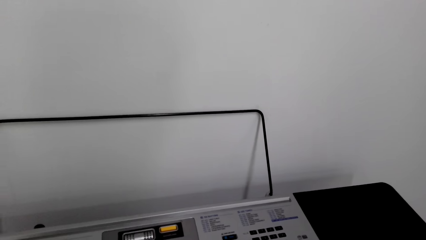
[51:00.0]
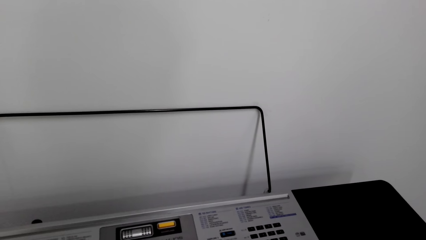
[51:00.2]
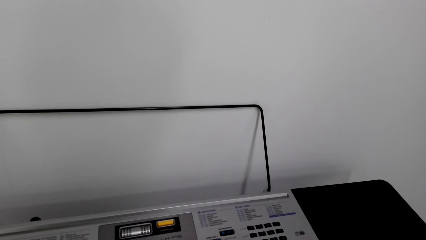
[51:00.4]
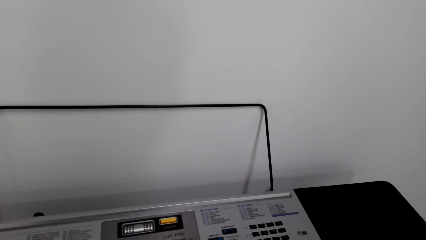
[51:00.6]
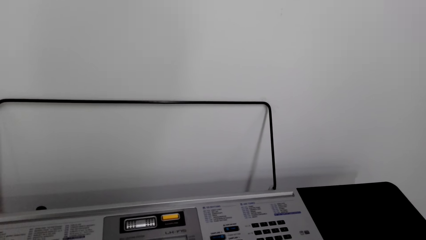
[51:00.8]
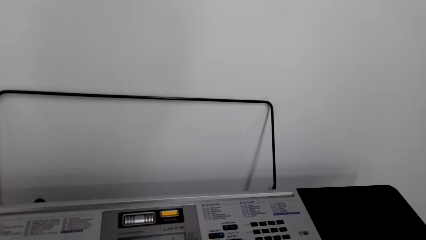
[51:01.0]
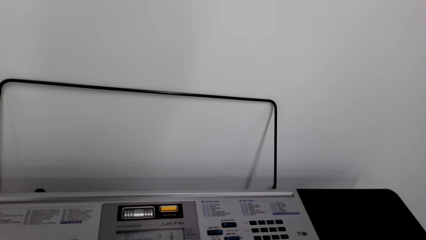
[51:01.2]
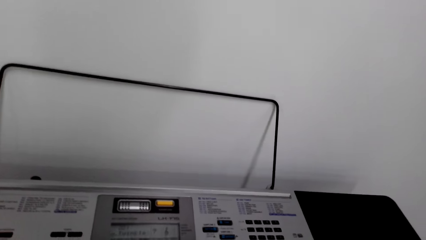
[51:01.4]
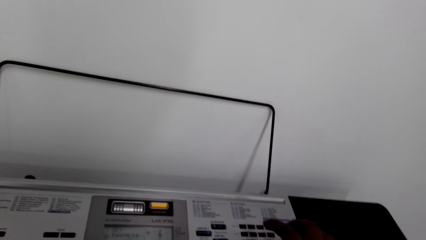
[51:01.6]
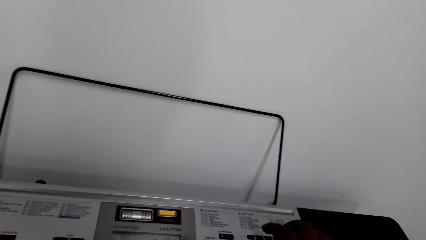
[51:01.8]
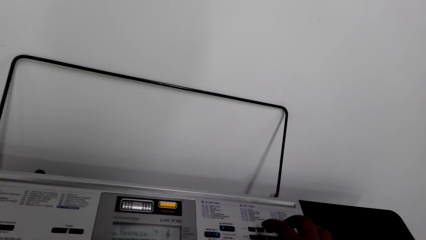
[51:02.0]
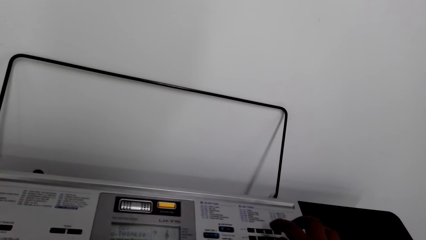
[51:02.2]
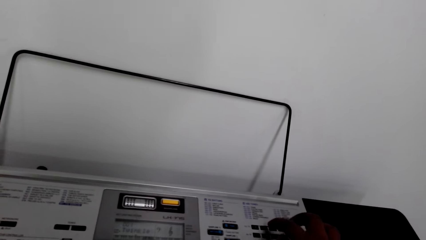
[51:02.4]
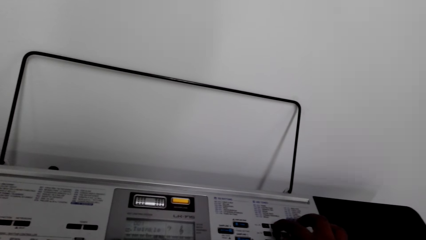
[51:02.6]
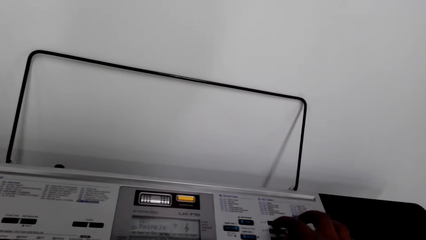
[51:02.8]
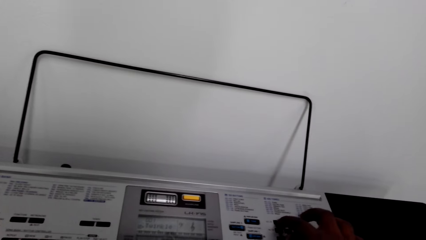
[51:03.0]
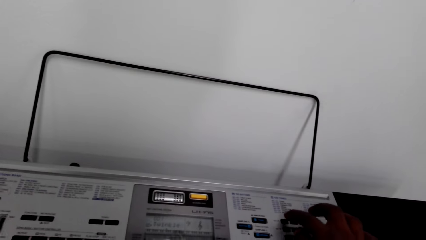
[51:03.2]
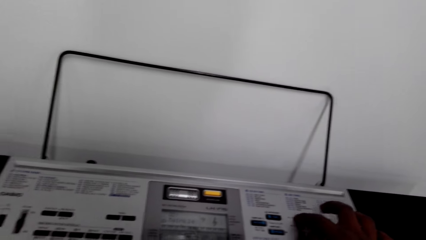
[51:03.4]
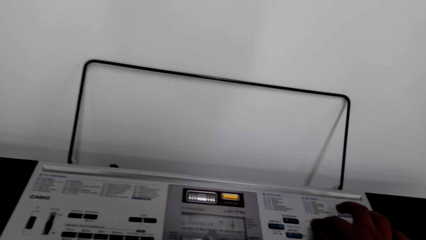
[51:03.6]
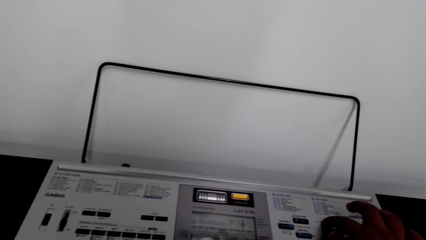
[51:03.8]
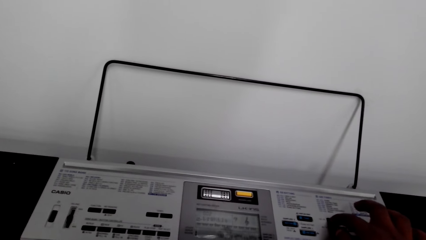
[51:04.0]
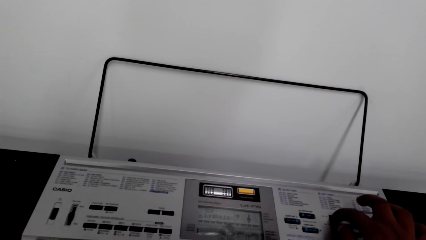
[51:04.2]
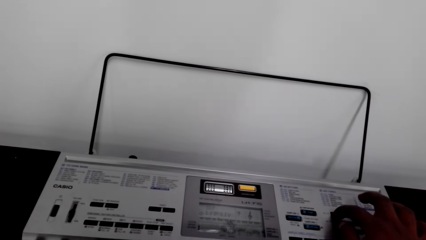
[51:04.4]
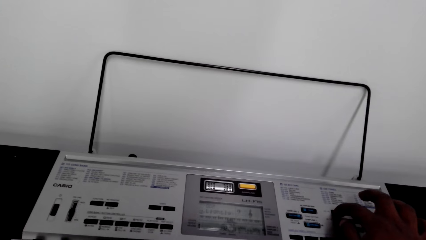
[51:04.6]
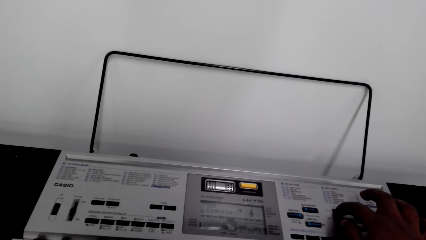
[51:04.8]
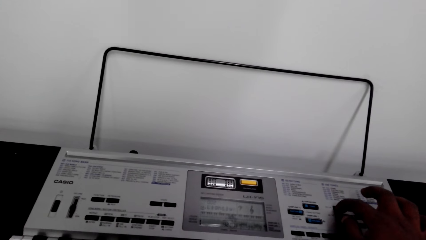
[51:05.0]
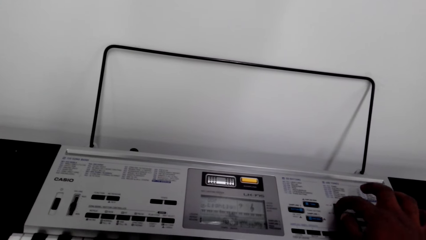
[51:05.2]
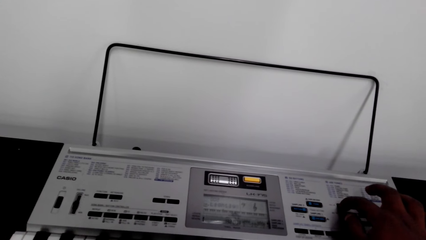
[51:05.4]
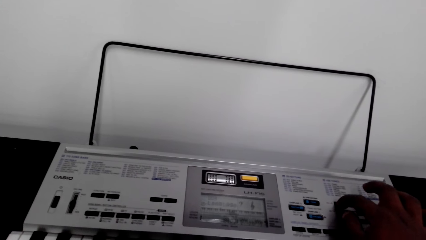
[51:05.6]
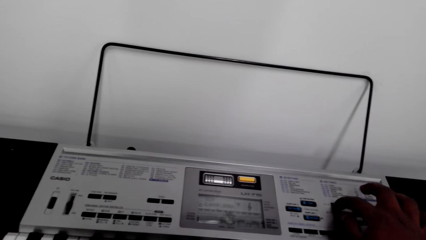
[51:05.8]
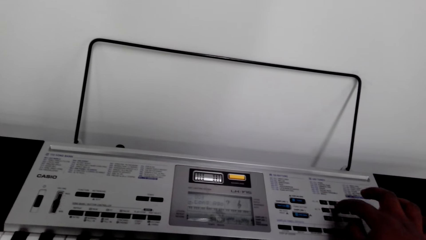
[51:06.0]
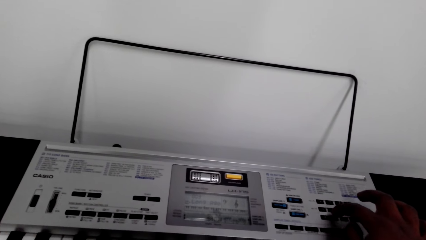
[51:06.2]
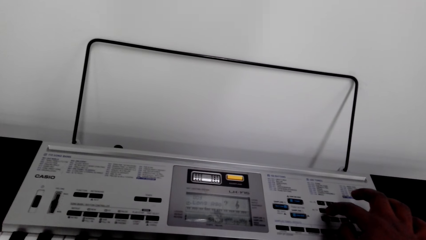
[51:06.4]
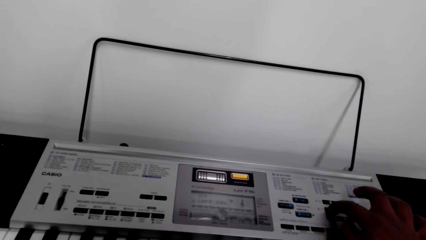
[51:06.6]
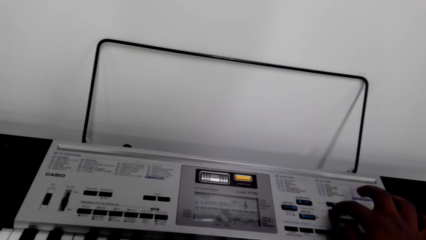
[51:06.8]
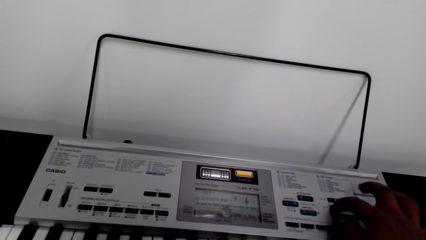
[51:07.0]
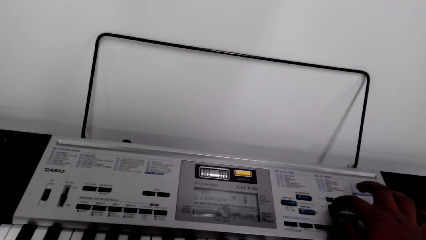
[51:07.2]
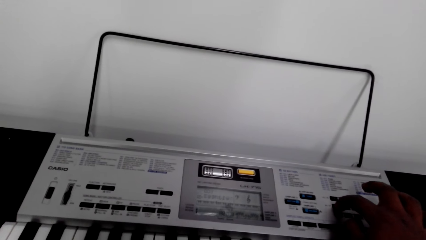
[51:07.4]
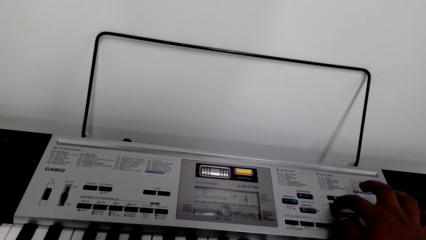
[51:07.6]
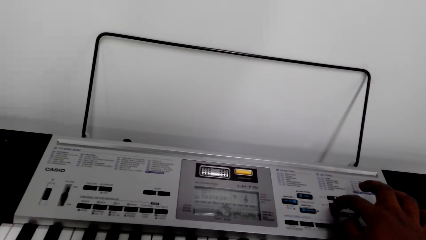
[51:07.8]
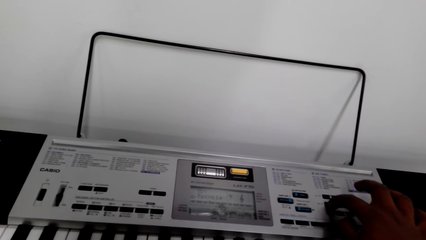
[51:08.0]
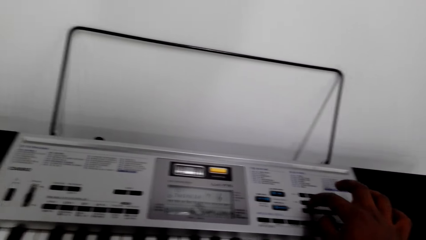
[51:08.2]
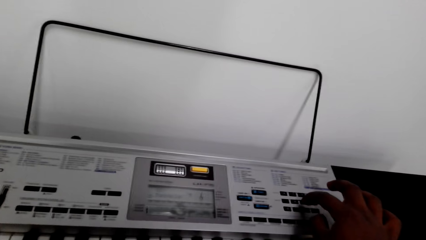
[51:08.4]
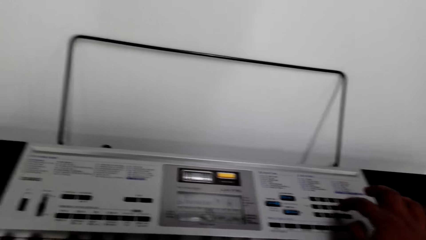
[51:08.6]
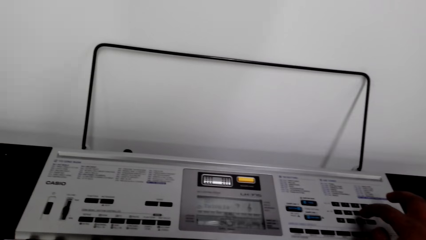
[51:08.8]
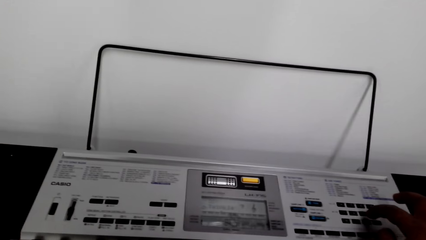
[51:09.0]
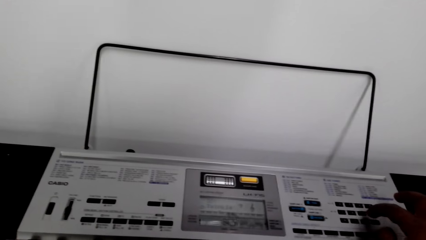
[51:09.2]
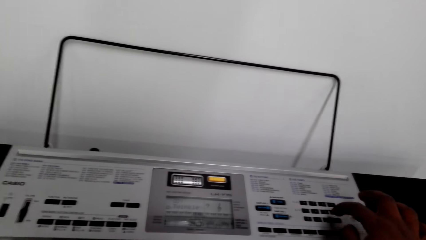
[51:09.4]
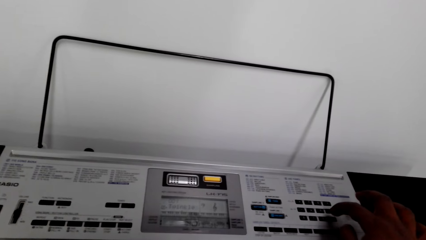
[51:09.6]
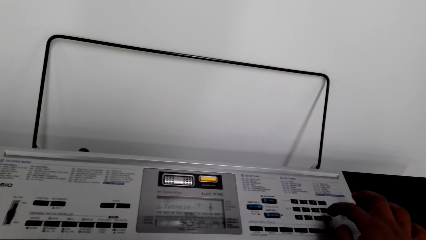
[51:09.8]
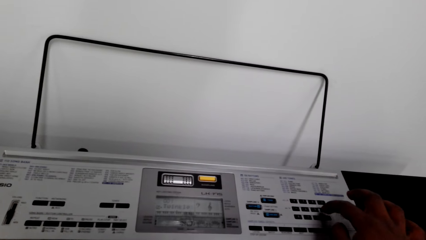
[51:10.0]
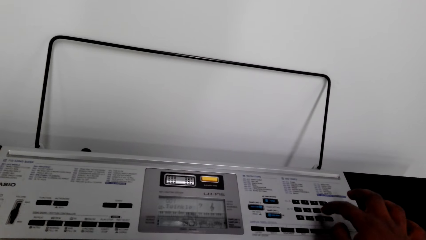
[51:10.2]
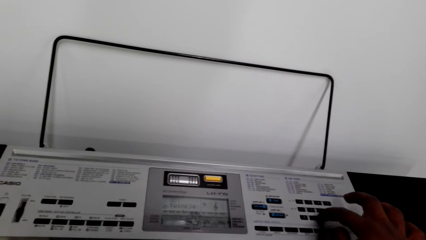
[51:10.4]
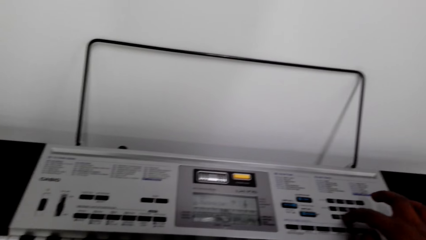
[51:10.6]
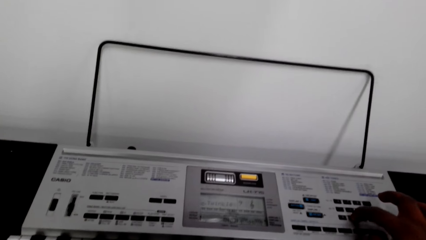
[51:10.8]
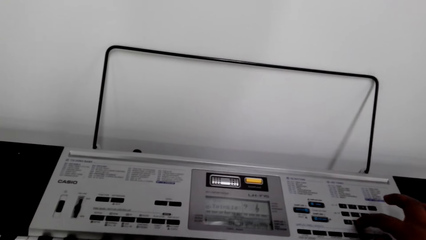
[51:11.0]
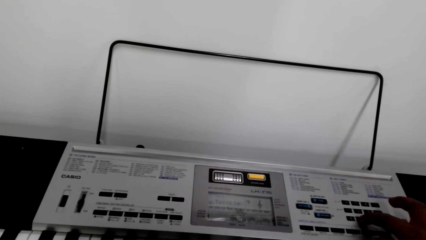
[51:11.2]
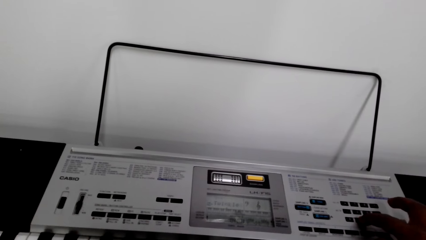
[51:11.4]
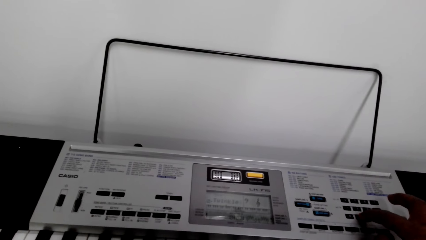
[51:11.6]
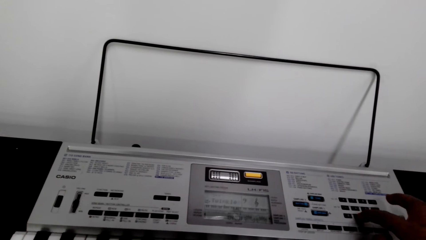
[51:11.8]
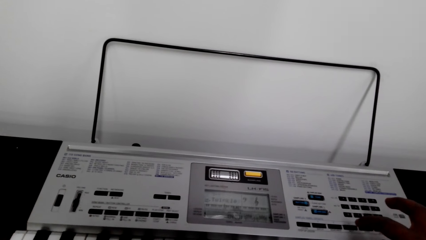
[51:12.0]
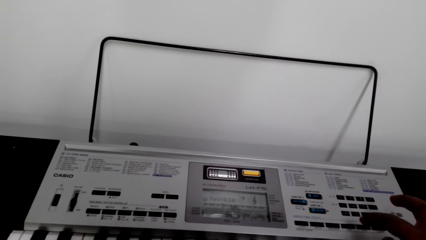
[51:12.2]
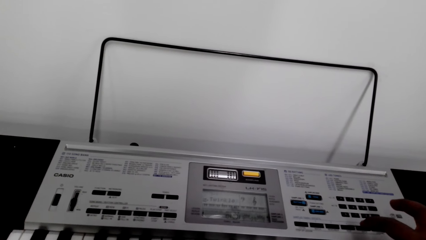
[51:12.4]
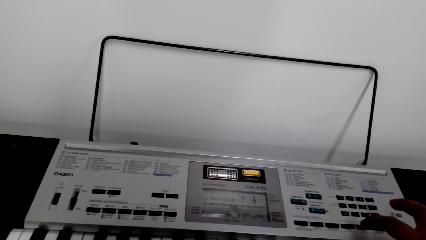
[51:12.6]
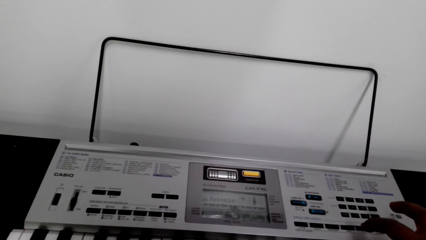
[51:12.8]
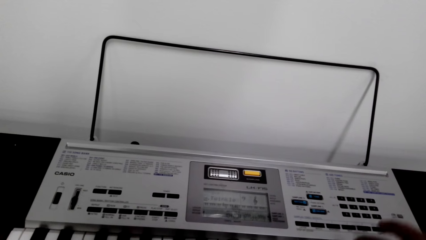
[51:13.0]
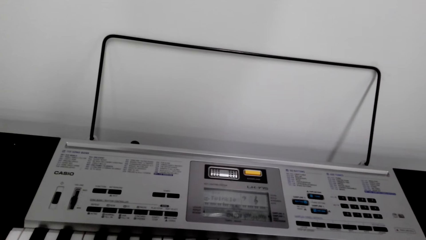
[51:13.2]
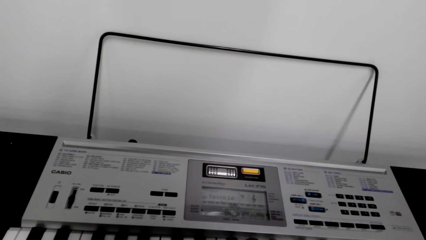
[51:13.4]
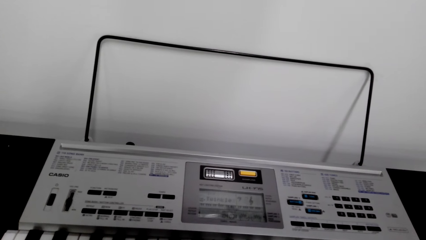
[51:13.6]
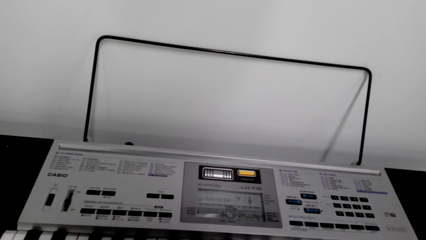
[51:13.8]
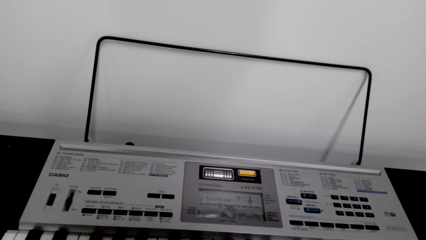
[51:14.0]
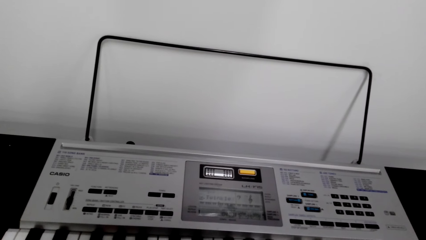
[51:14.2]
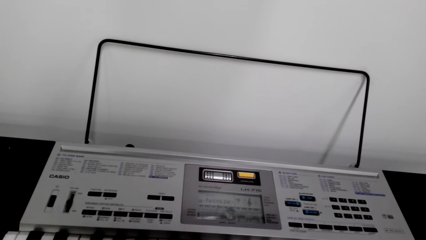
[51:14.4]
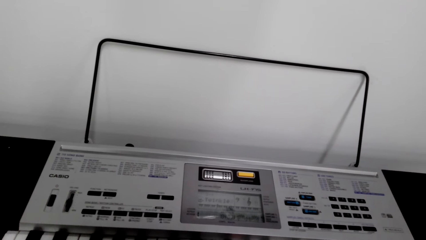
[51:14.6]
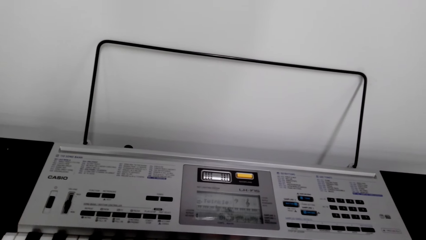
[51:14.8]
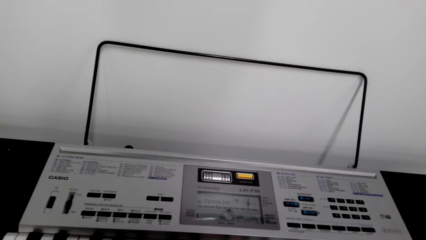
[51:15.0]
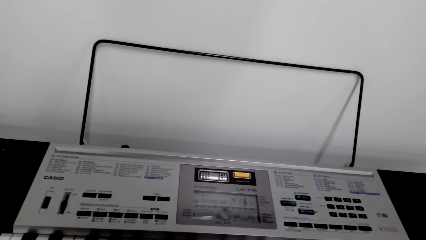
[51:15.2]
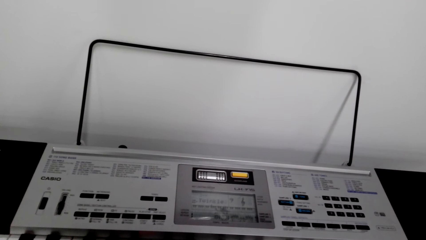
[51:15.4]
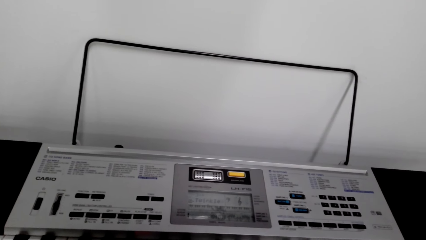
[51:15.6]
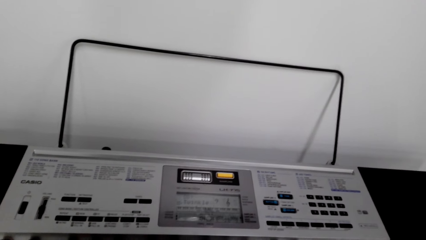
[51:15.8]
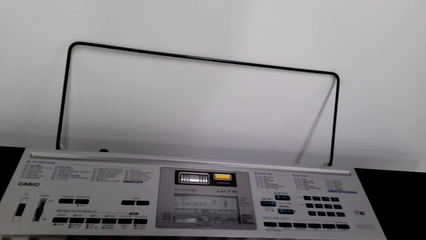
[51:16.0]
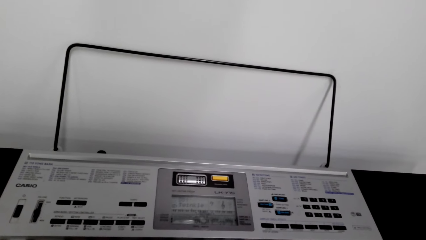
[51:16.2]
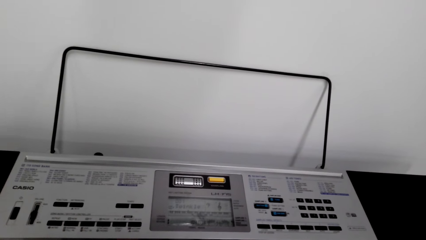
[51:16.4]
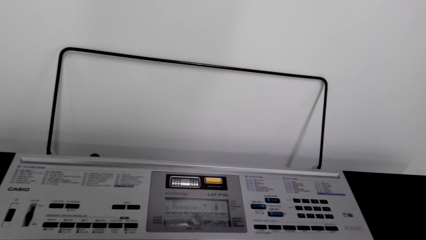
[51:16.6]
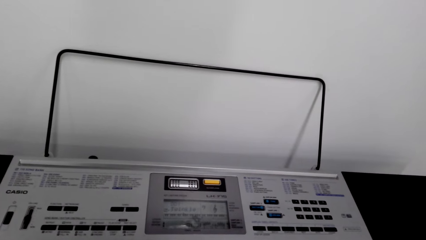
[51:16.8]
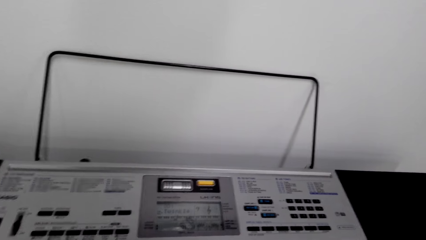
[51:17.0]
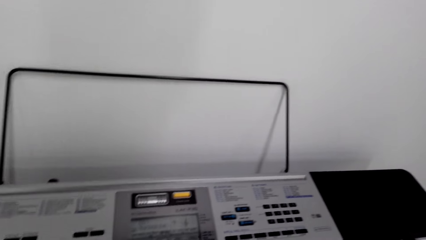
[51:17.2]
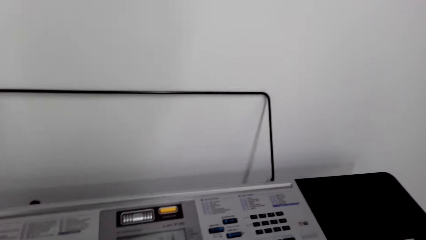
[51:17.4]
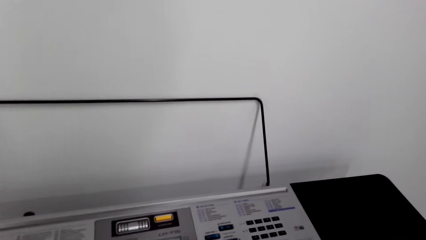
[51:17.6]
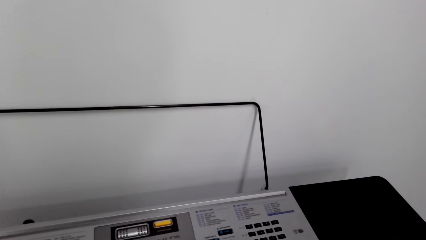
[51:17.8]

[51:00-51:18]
The camera wearer sets the keyboard. They press a button on the piano repeatedly. They play the piano.
